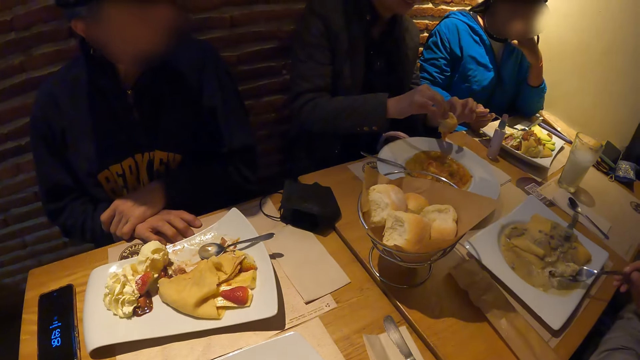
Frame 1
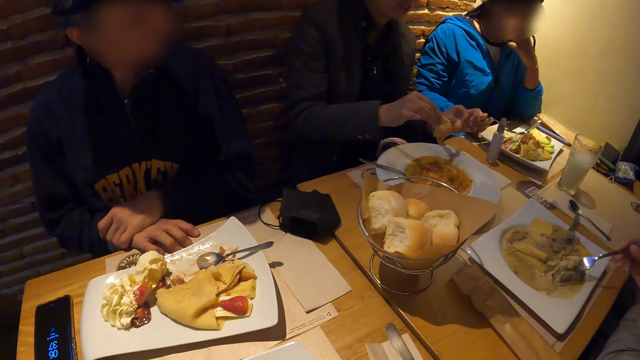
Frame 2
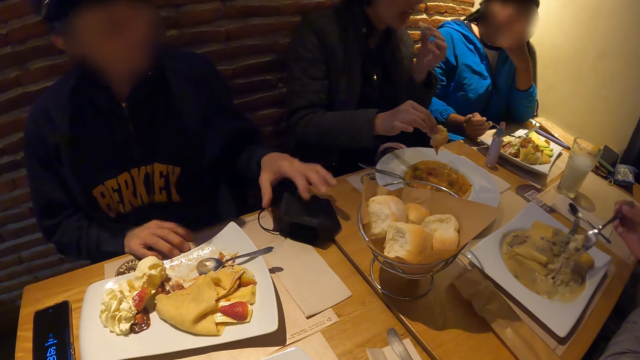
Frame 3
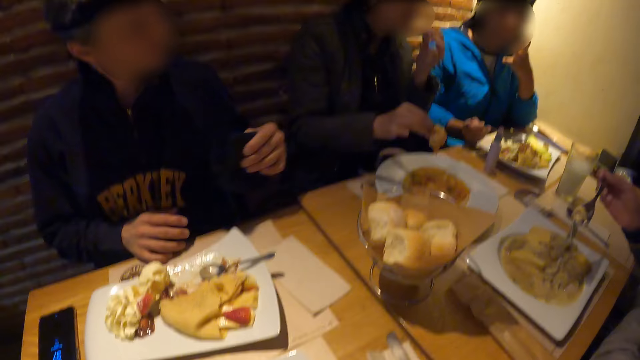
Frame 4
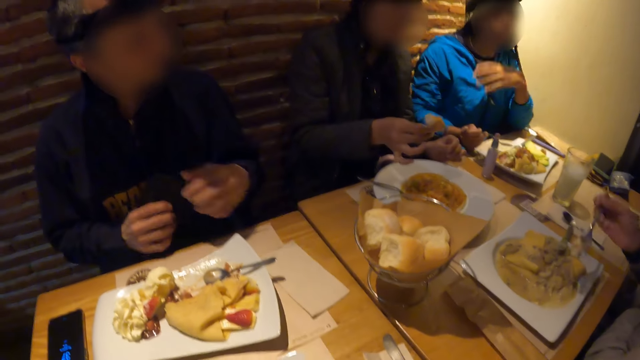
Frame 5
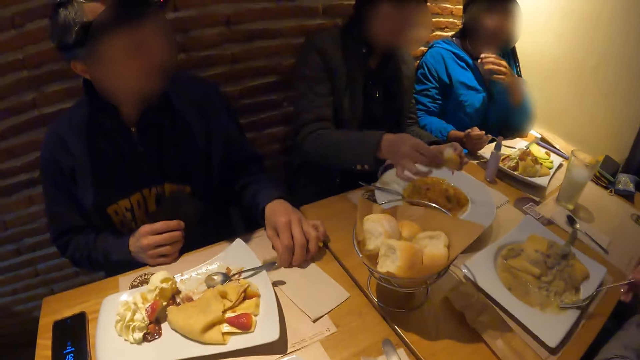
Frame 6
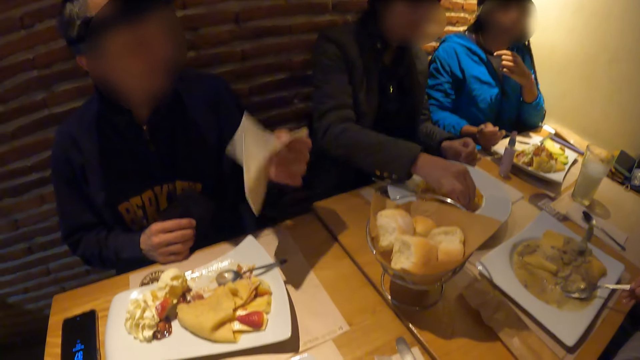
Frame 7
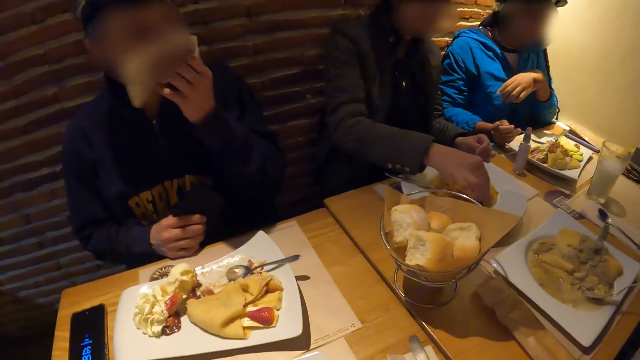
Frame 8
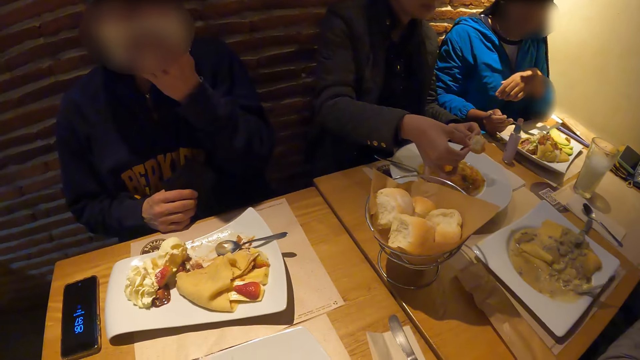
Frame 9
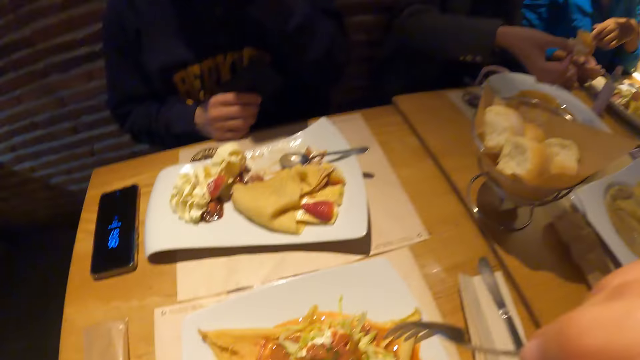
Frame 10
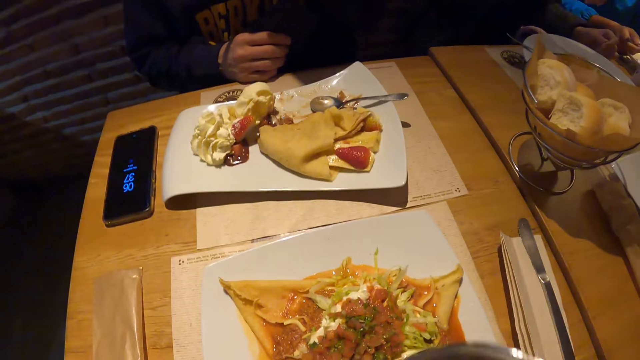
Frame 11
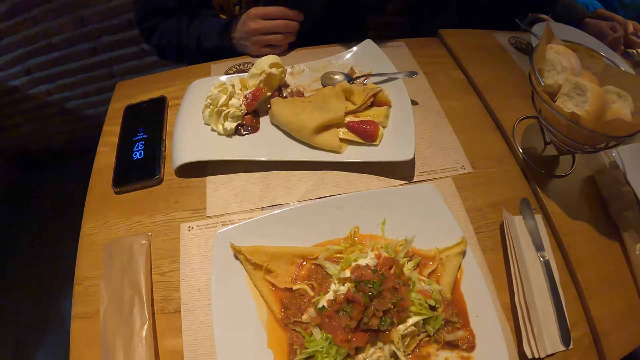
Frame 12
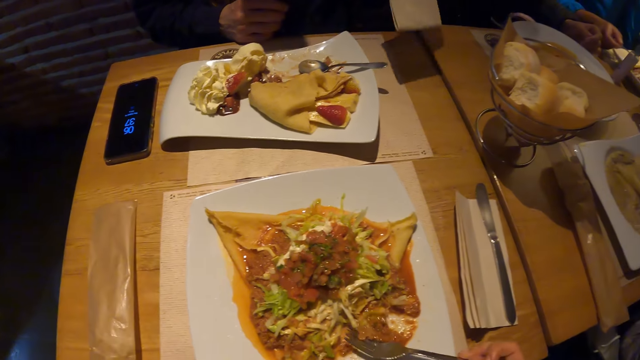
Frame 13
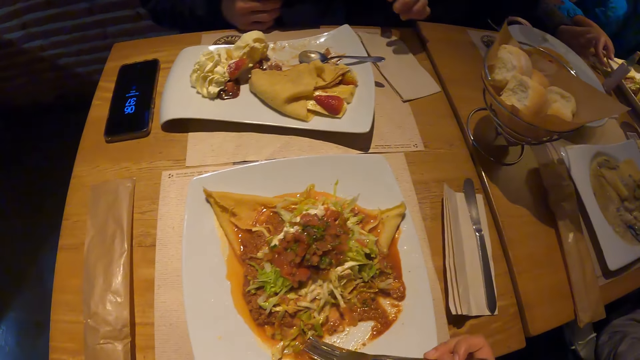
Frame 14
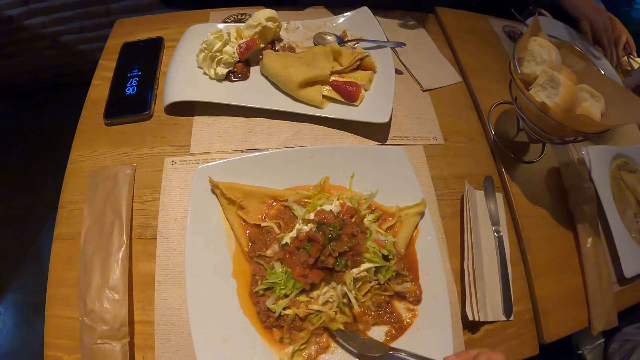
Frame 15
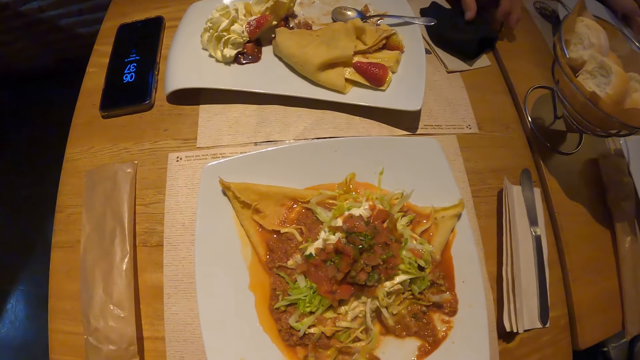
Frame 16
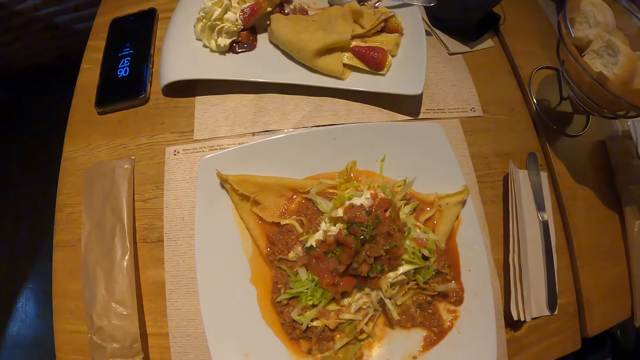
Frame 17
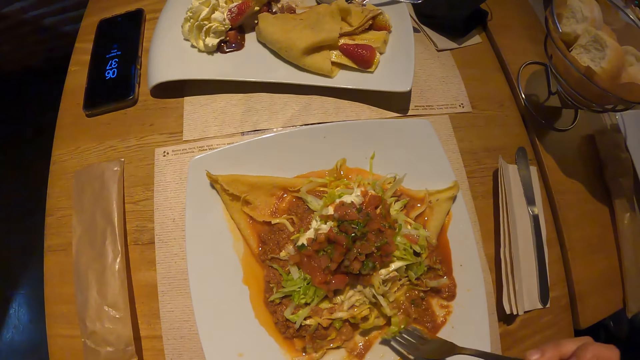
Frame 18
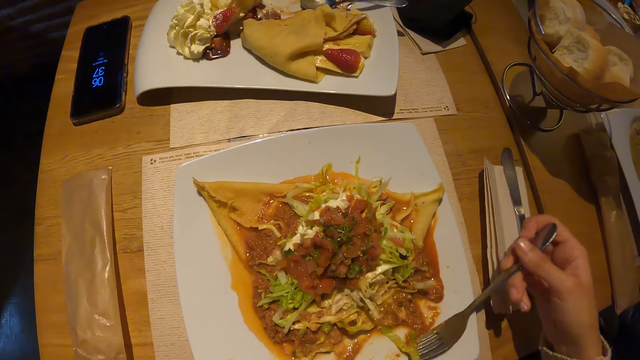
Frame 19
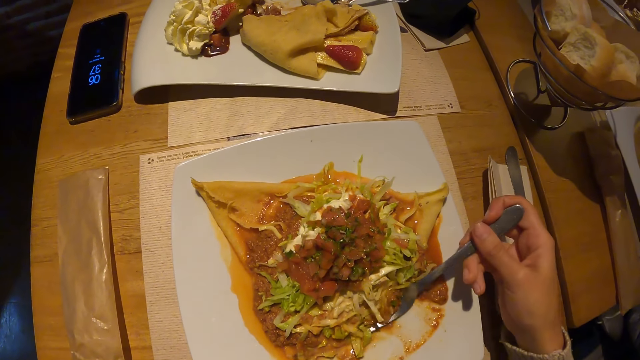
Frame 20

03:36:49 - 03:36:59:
A woman takes food from the plate on the table with the fork in her right hand. A man cuts from the bread in his right hand with his left hand. Another man takes a facemask from the table with his right hand. The first man puts the bread in his left hand in his mouth. The other man passes the facemask in his right hand to his left hand, holds the facemask, and takes a paper towel or serviette from the table with his right hand. The first man takes food from the plate on the table with the bread in his right hand. The other man cleans his mouth with the paper towel in his right hand. The camera wearer looks at the food. The woman stirs the food in the plate on the table with the fork in her right hand and puts the serviette on the table. The camera wearer stirs the food in the plate on the table with the fork in his right hand. The other man drops the facemask in his right hand on the table. The camera wearer scoops the food.

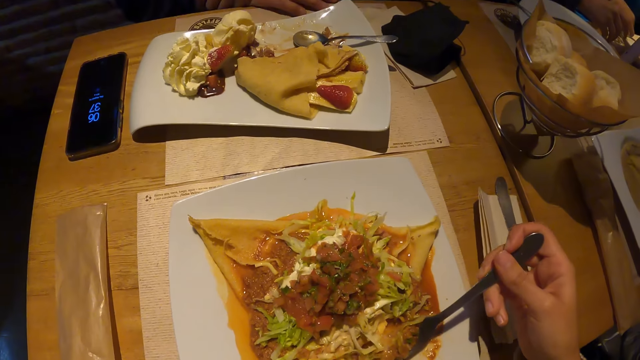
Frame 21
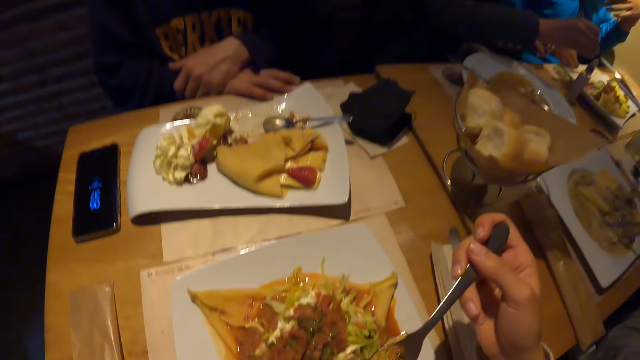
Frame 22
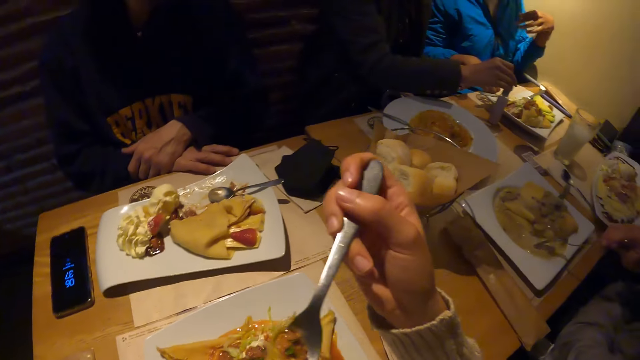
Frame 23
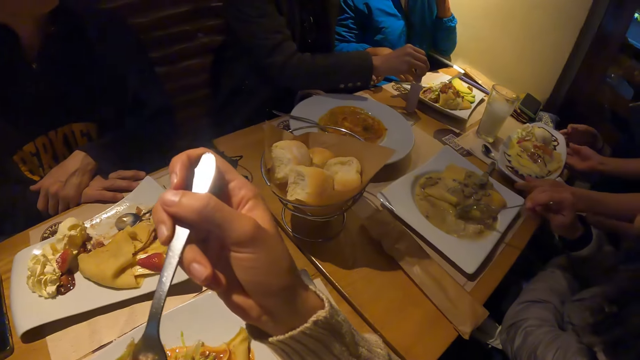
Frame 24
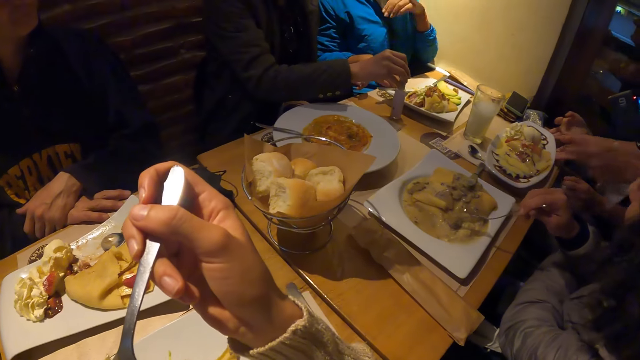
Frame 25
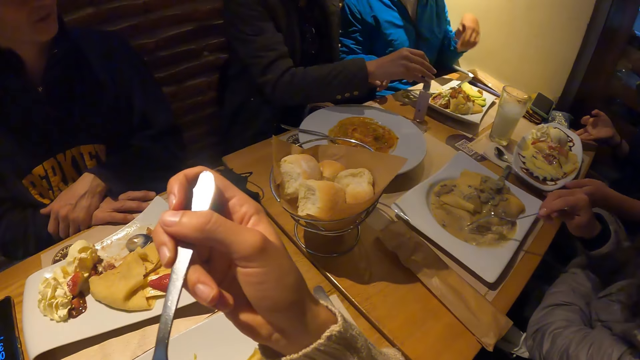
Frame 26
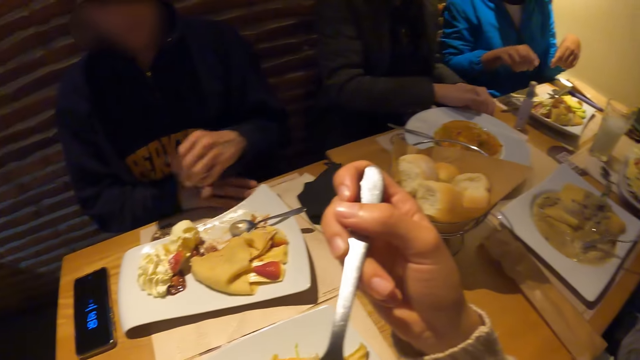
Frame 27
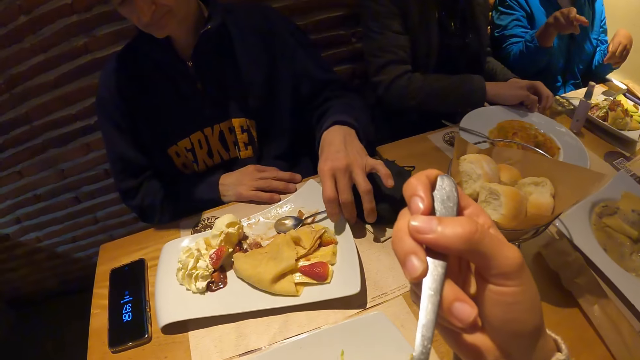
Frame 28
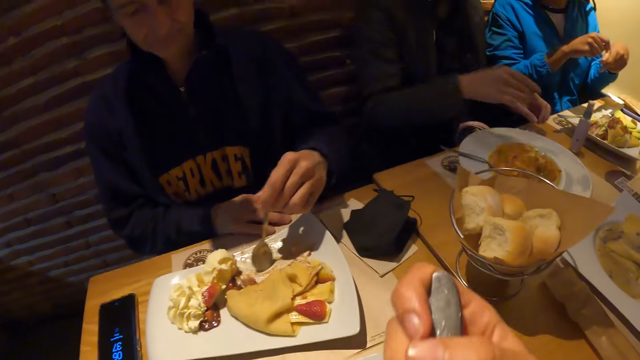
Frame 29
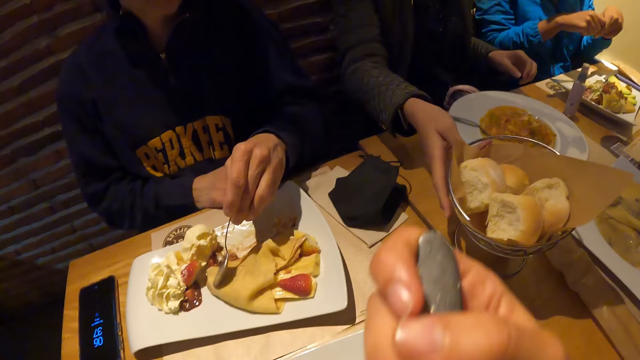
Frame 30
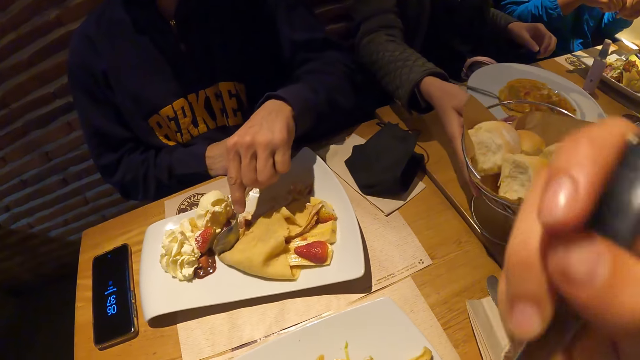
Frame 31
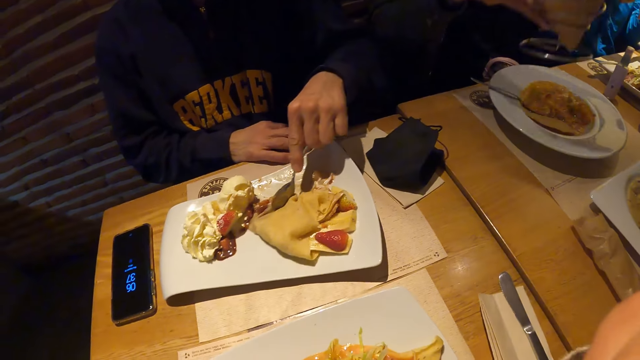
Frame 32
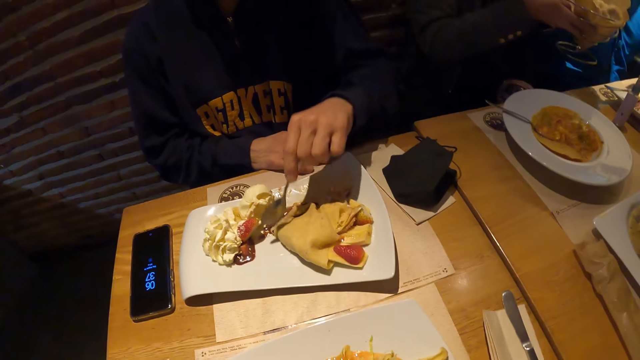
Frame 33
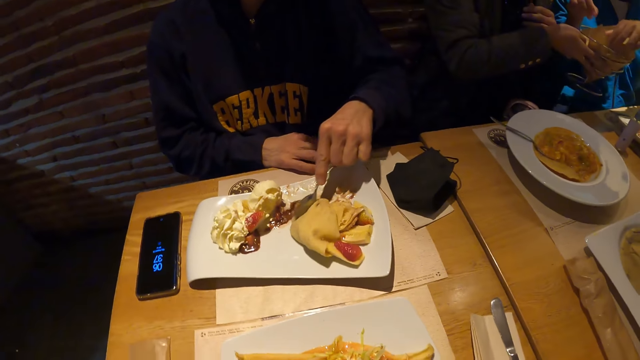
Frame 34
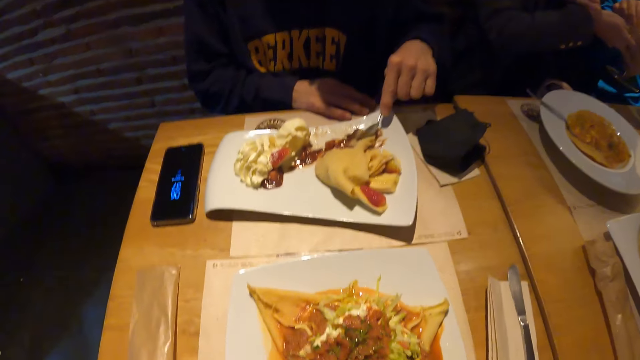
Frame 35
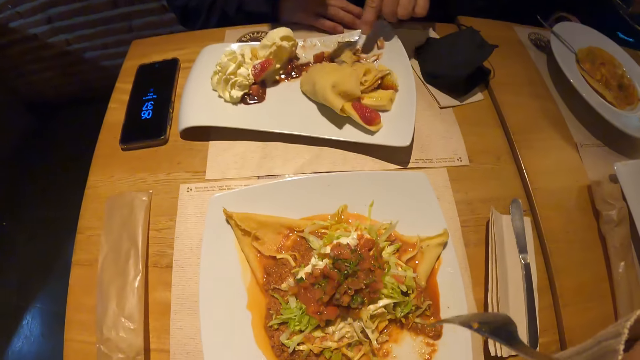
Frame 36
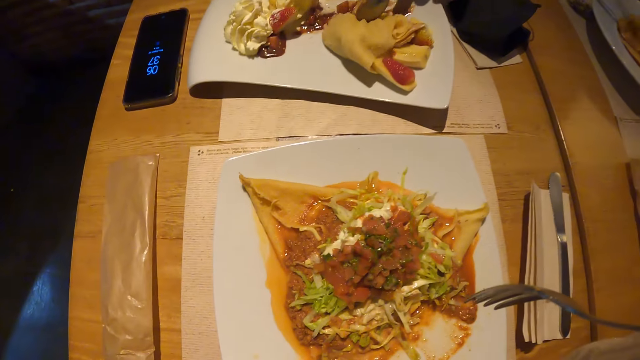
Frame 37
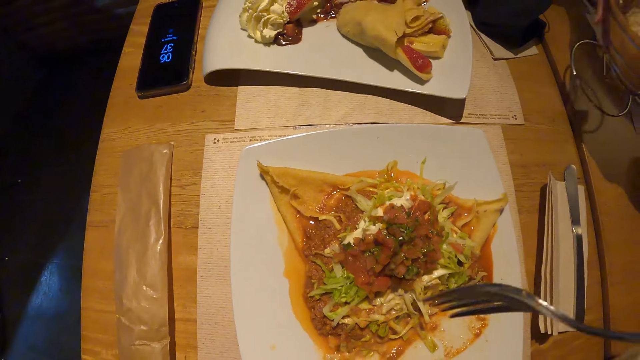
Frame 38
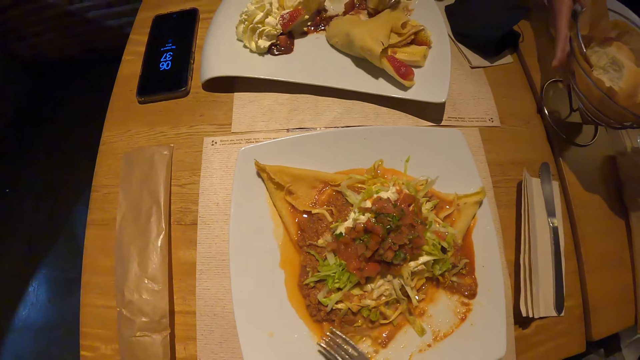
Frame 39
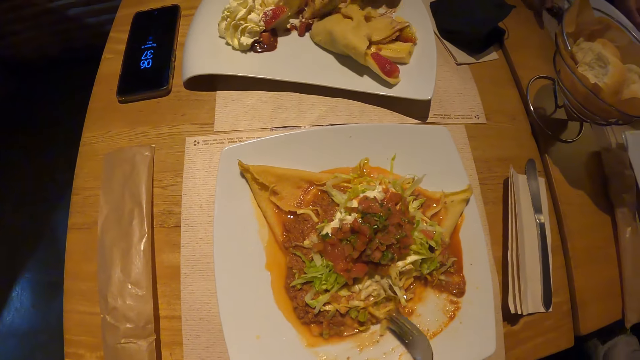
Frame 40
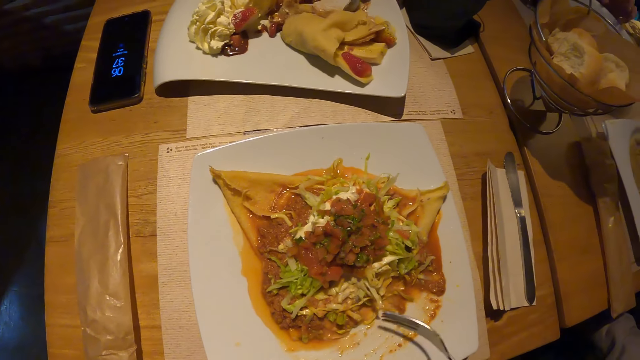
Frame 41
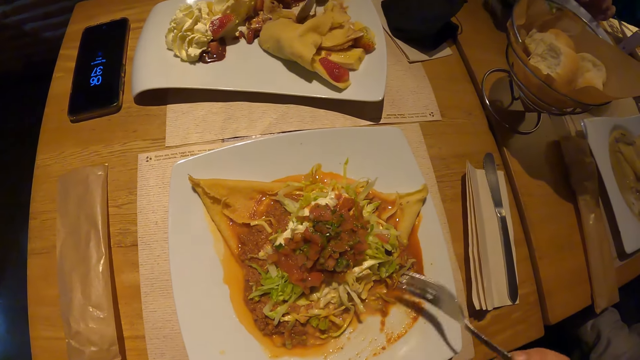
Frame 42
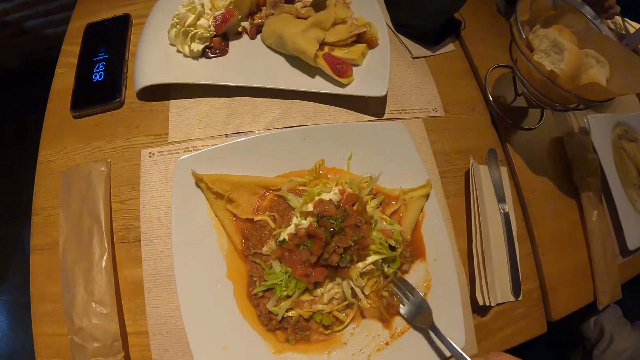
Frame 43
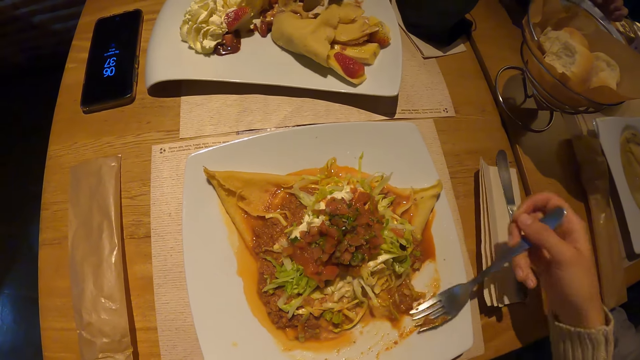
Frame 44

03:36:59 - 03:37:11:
The camera wearer holds the fork. A waitress drops a tray of food on the table. A man takes a toothpick from a container on the table with his right hand and places the toothpick in his right hand on the table. A woman adjusts the tray of food on the table with her right hand. Another man takes the spoon from the plate on the table with his right hand and holds the spoon. The camera wearer puts the food on the fork in his right hand in his mouth. The other man cuts food in the plate on the table with the spoon in his right hand. The first man takes a bowl of bread from the table with his right hand. The other man mixes the food. The first man passes the bread in the bowl in his right hand to the hands of another woman and drops the bowl of bread in his right hand on the table. The camera wearer holds the fork.
